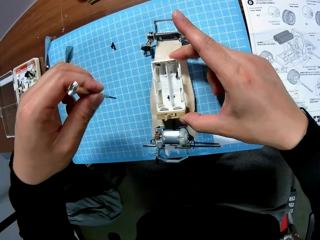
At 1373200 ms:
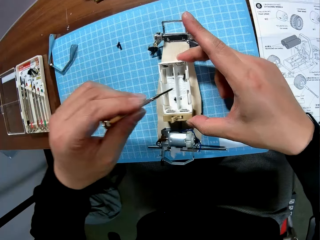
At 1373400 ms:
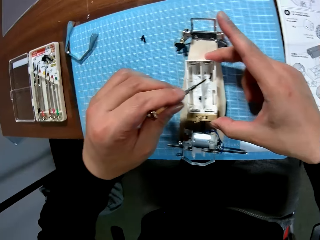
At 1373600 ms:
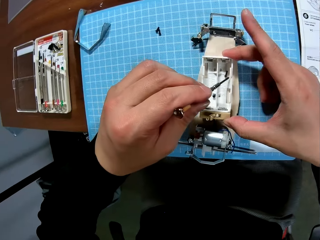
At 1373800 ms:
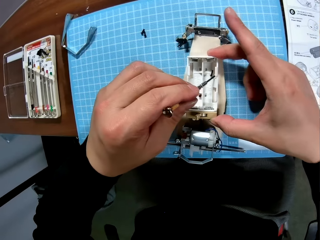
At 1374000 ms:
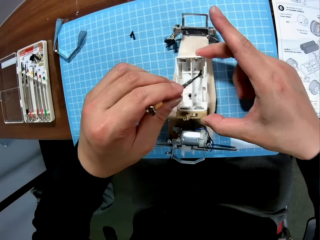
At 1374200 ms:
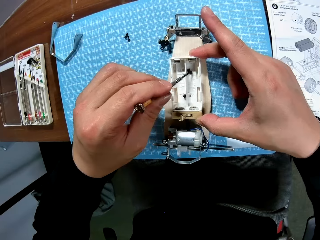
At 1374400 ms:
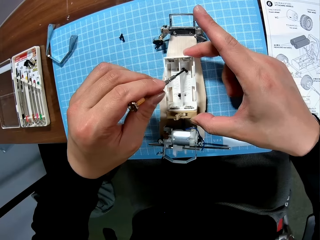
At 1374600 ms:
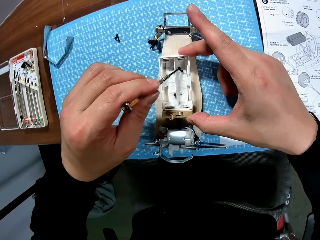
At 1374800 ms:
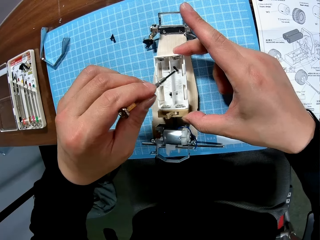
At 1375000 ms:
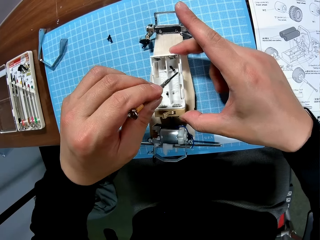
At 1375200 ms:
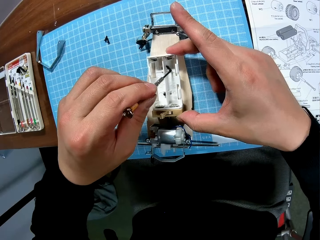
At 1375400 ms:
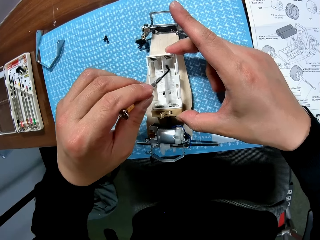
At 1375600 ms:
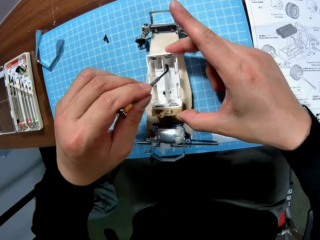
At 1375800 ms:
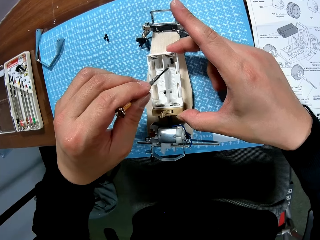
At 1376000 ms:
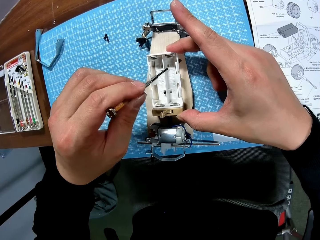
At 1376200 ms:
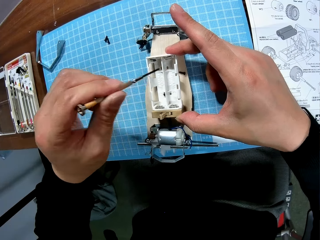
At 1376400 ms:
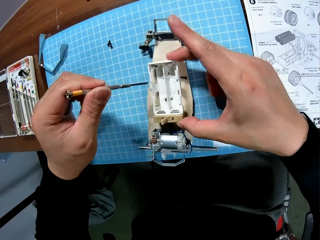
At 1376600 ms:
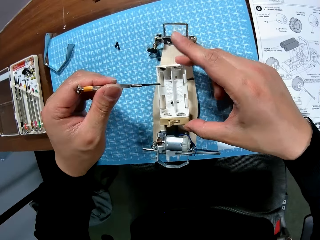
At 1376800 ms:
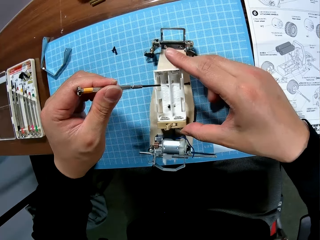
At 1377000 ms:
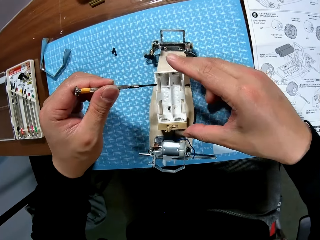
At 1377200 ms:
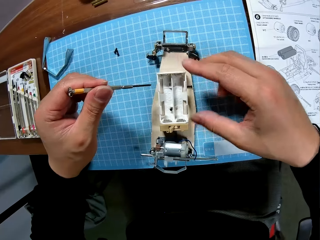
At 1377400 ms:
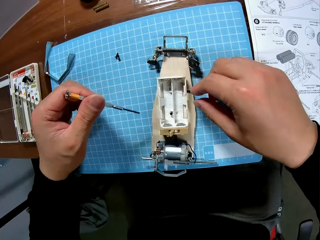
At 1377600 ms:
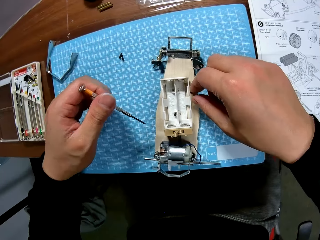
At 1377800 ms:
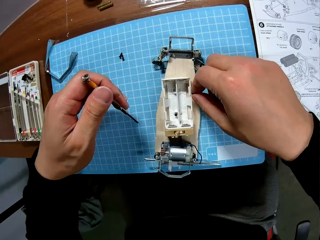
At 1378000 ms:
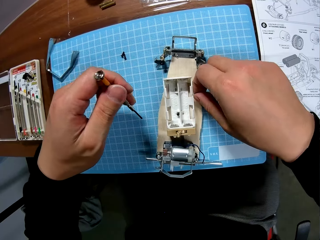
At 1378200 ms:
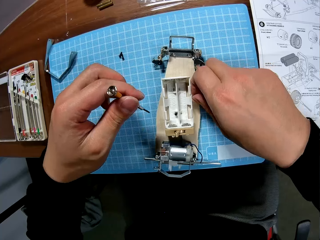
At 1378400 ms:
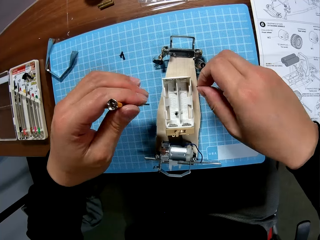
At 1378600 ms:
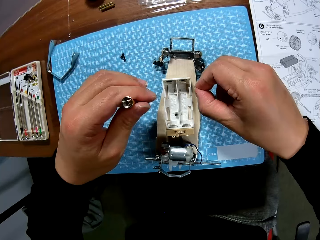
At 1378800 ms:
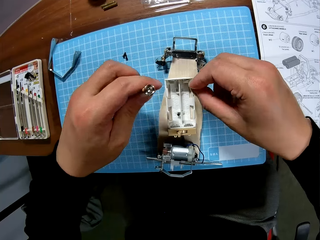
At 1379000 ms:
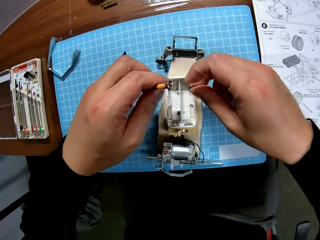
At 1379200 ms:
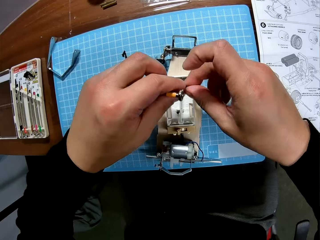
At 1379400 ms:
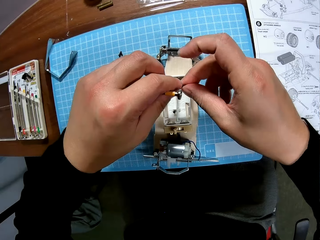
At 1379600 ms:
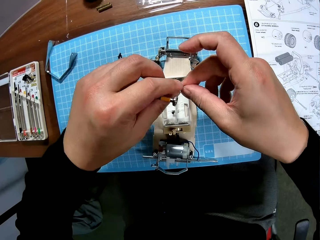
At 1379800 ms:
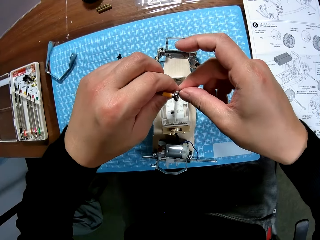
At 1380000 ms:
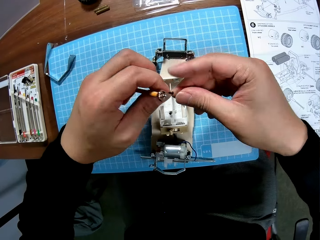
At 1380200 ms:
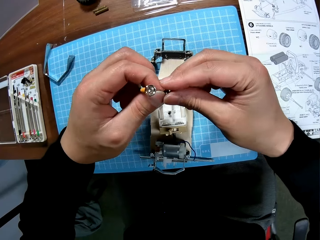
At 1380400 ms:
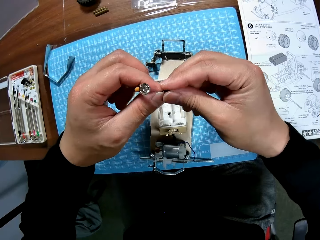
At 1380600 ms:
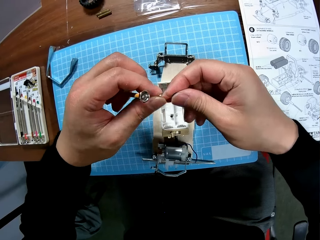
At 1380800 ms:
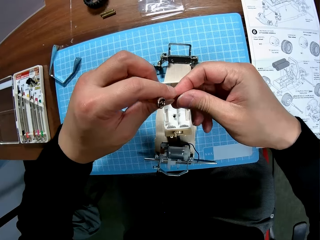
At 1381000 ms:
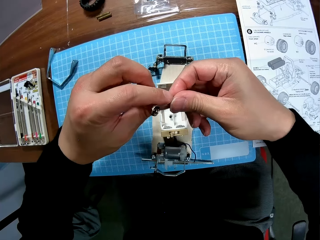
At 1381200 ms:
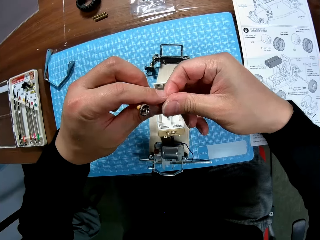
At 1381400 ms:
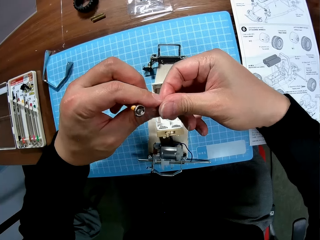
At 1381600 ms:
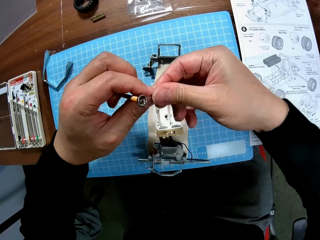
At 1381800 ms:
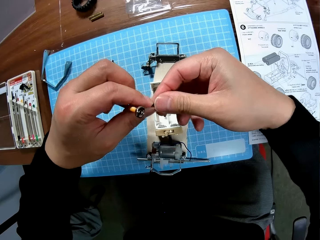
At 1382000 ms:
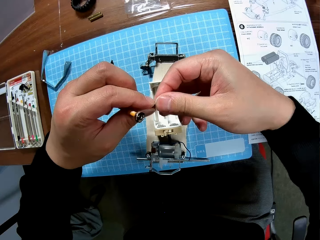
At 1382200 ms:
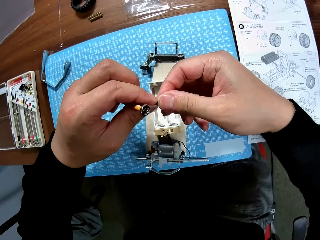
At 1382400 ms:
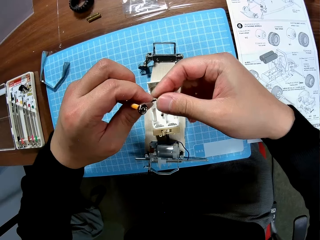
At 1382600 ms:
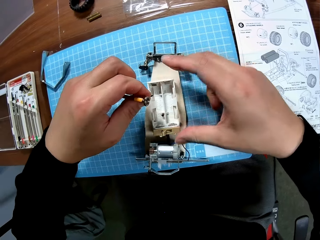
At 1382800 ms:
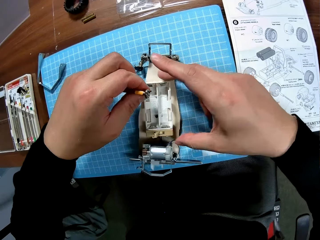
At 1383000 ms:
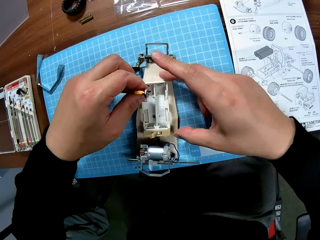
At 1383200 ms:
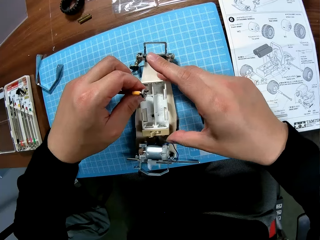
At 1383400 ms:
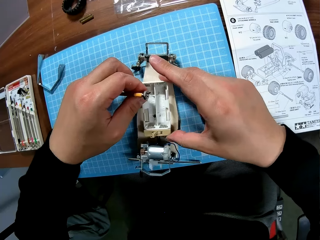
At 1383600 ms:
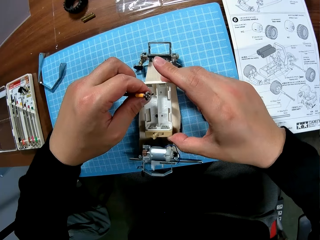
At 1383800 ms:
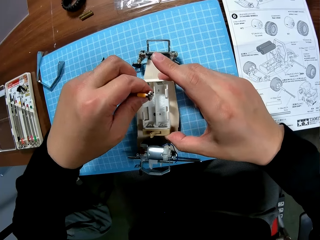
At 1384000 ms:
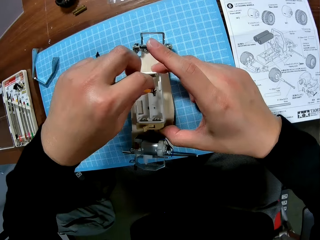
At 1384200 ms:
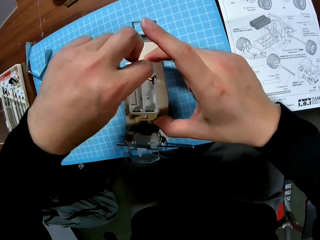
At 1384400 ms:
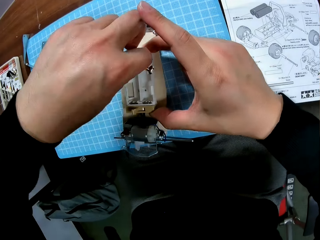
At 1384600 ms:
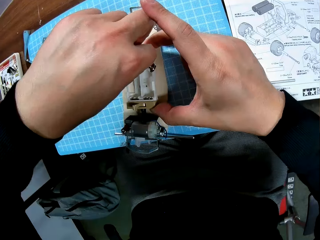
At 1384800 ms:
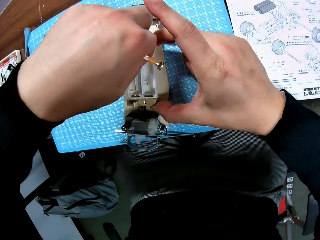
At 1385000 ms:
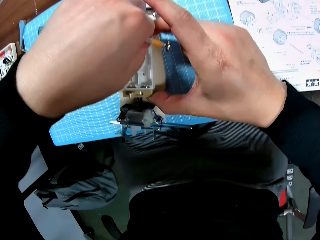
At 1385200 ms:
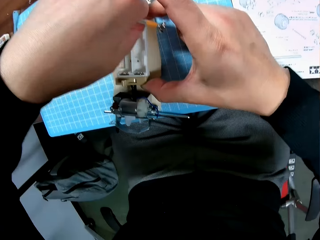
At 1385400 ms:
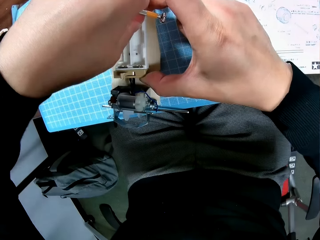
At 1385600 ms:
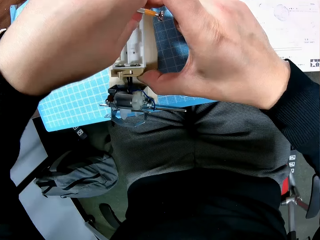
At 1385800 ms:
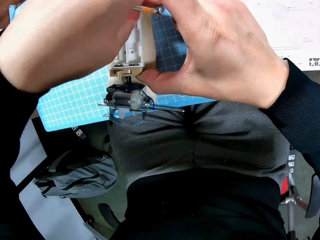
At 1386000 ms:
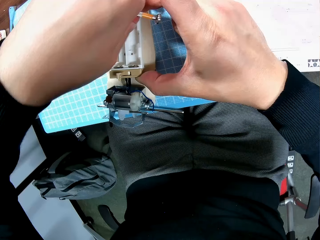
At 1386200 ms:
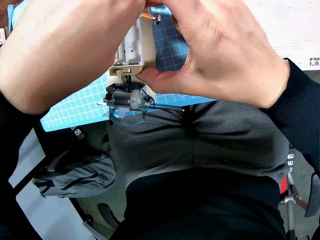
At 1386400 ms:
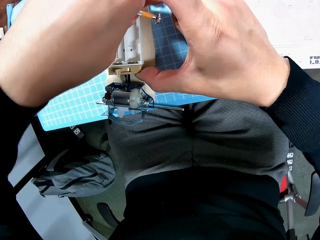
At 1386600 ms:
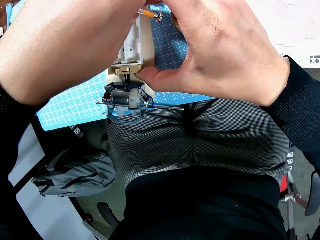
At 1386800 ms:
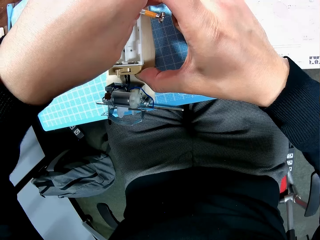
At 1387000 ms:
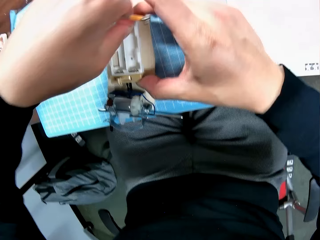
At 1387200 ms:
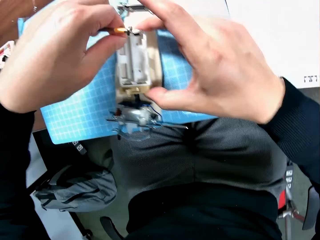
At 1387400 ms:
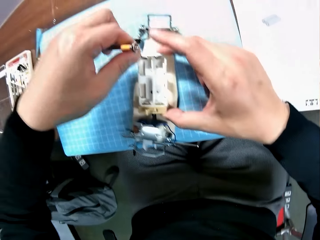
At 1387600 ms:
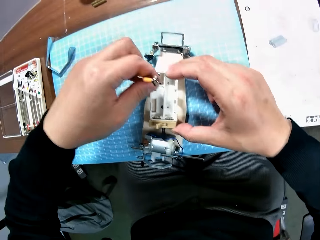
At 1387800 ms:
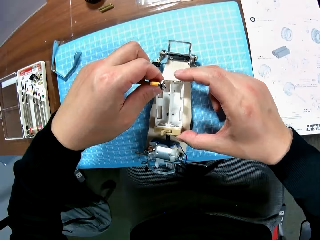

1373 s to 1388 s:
The camera wearer picks up the screwdriver from the table. He holds the screwdriver. He adjusts the screw with the screwdriver. He picks up the screw with his hand. He holds the screw. He adjusts the screw. He holds the battery holder. He holds the screw. He puts the screw in the hole in the craft with his hand.

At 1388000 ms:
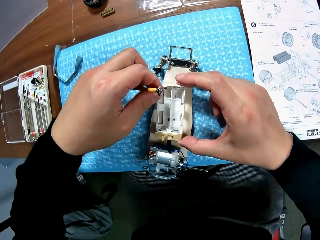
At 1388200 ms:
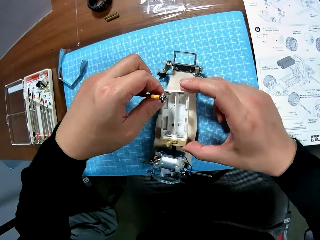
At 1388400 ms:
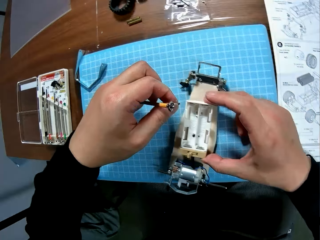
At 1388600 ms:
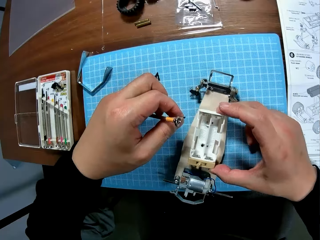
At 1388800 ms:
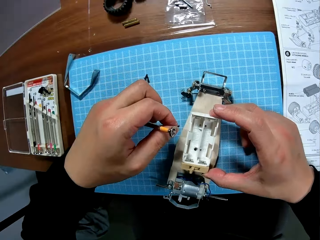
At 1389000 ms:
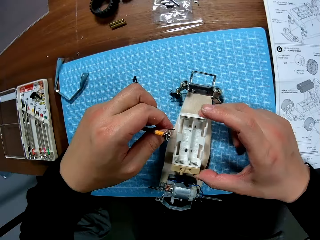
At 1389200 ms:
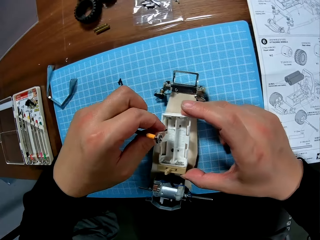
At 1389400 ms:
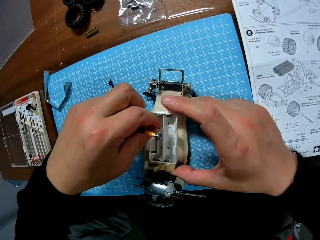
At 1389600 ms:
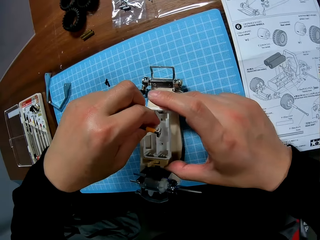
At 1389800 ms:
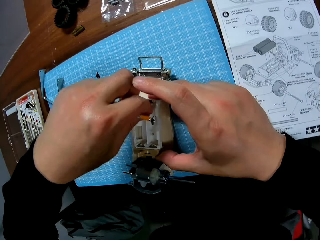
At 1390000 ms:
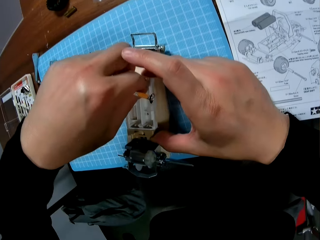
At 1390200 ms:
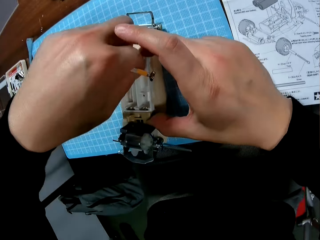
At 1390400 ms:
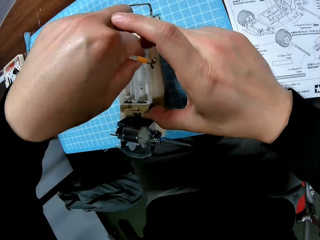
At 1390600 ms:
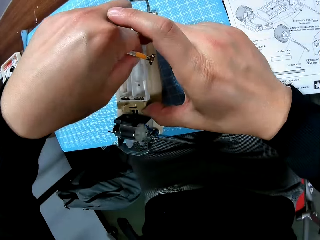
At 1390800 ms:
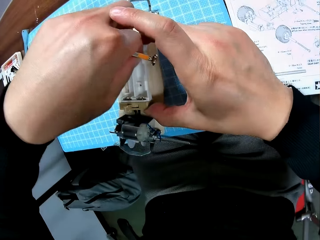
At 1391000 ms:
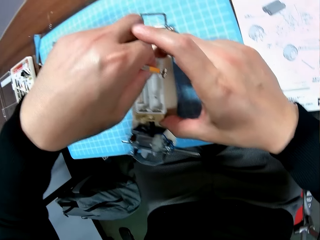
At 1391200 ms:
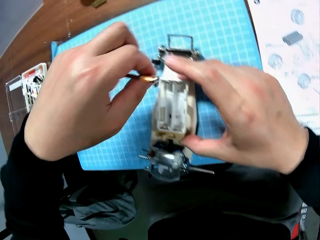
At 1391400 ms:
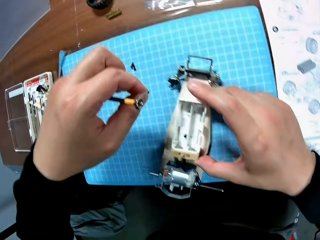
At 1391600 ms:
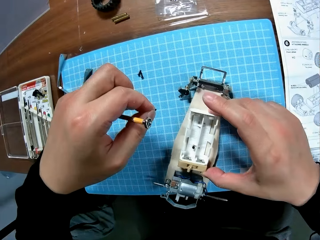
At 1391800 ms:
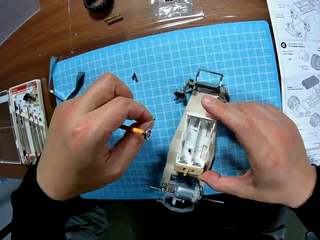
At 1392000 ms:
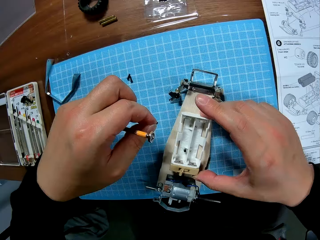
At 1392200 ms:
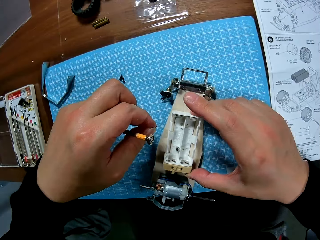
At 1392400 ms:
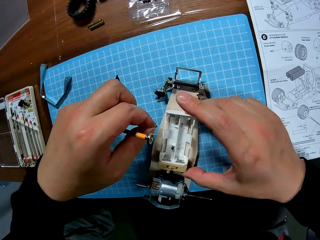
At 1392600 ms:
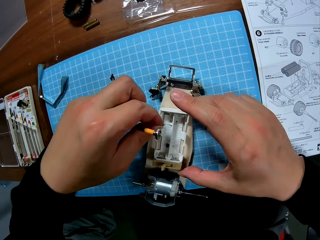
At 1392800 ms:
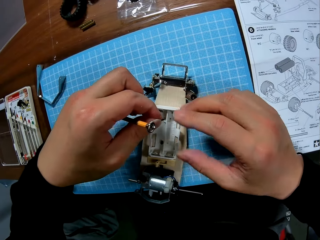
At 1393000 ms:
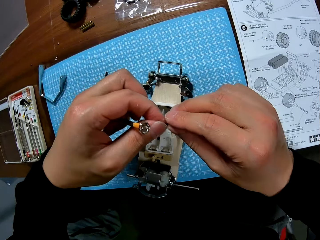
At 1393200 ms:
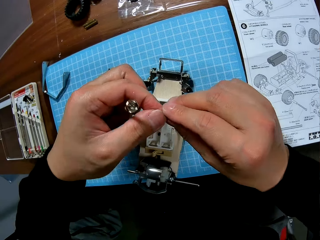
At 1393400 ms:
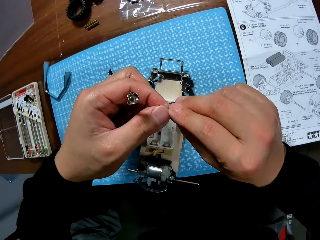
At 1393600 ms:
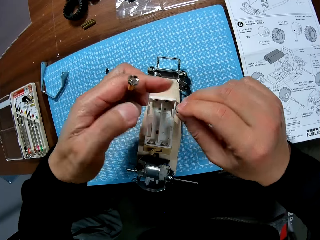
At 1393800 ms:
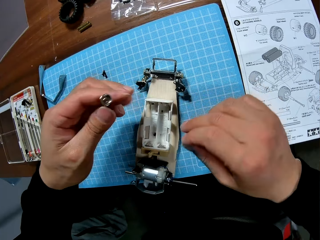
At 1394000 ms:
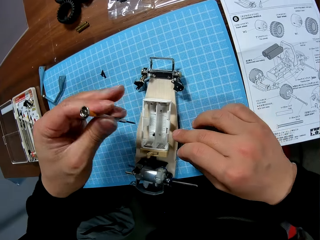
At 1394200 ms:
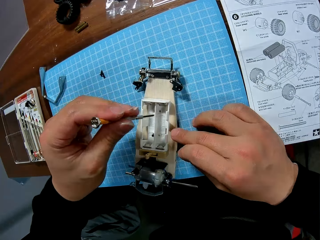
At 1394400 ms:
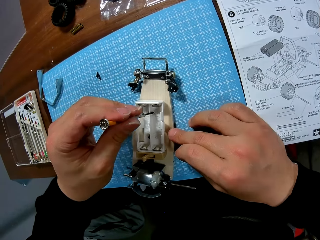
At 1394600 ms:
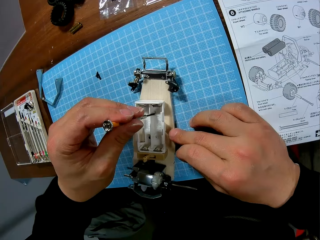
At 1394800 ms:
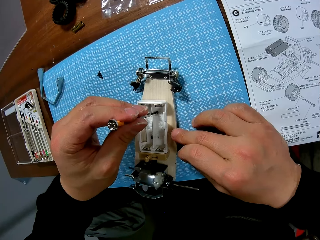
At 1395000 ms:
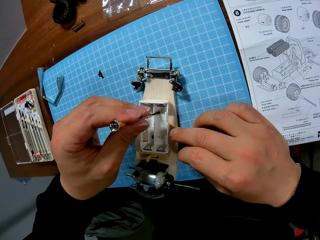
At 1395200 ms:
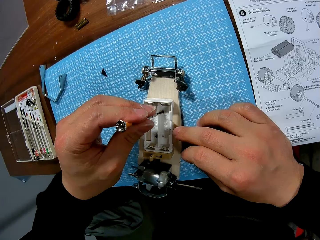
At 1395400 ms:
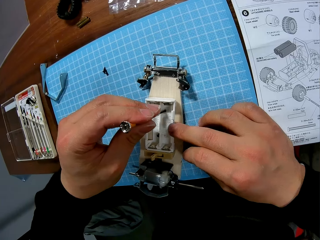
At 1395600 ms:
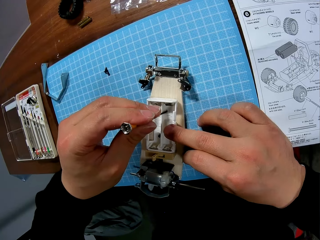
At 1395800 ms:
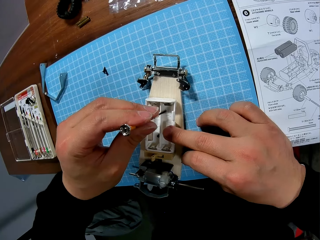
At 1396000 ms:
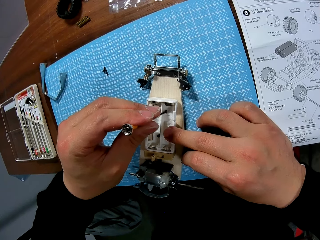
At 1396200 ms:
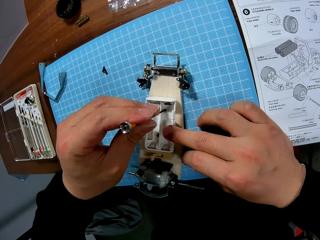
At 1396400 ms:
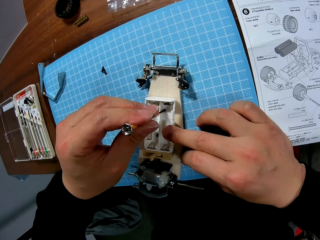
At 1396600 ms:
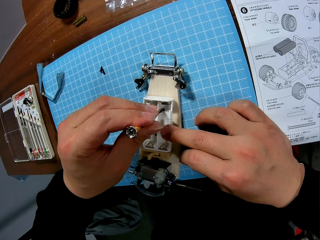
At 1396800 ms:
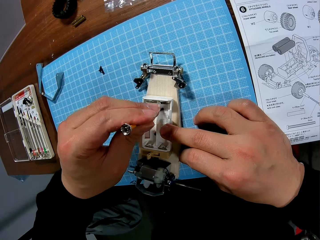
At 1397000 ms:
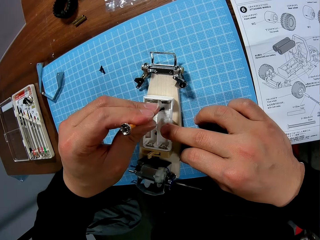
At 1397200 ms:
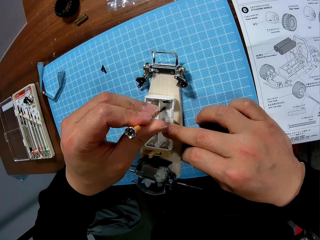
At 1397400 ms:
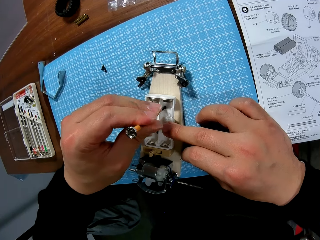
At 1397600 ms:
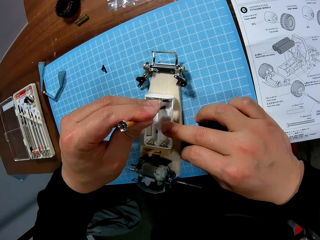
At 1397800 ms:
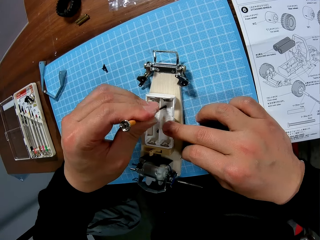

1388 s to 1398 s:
The camera wearer screws the battery holder with the screwdriver.
